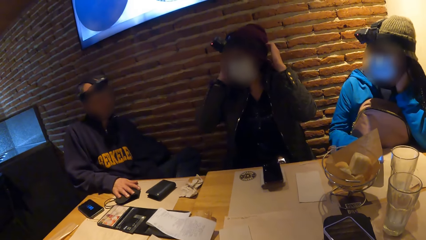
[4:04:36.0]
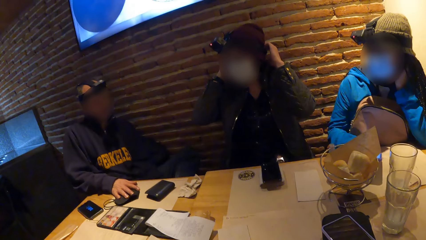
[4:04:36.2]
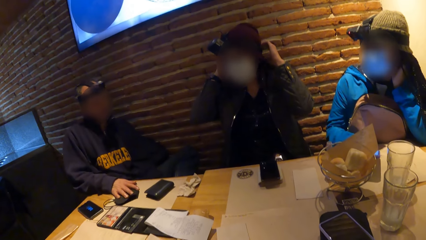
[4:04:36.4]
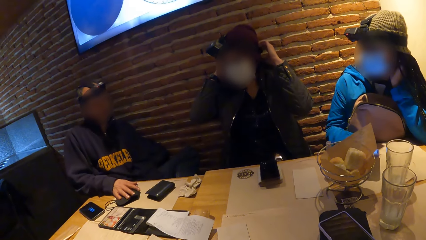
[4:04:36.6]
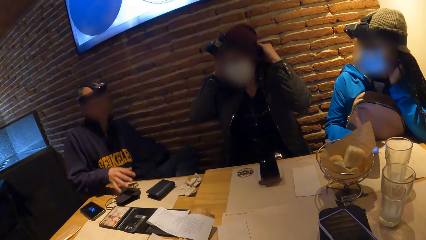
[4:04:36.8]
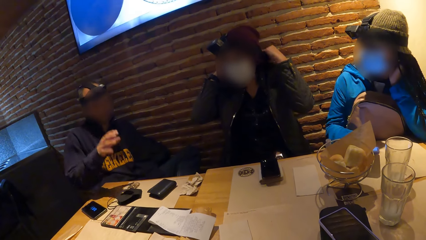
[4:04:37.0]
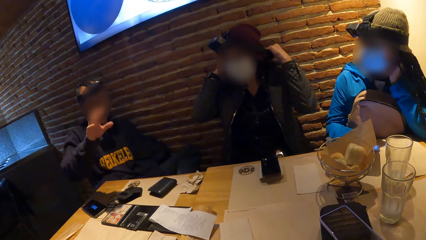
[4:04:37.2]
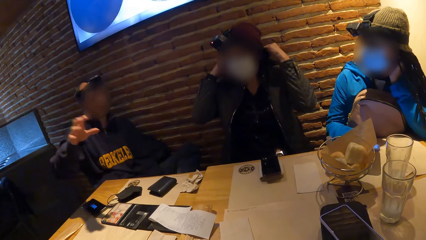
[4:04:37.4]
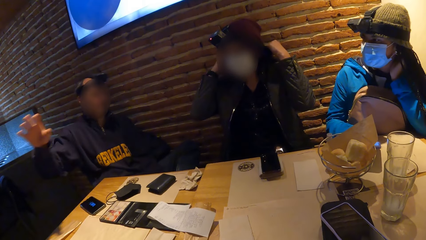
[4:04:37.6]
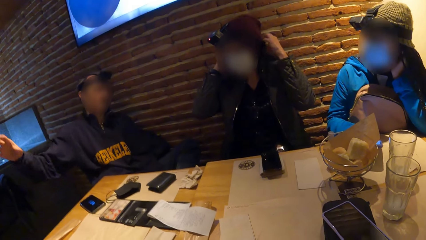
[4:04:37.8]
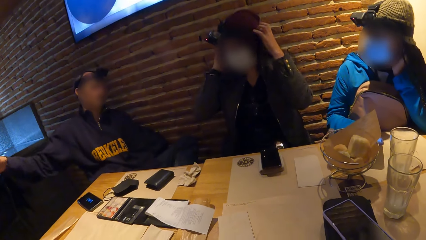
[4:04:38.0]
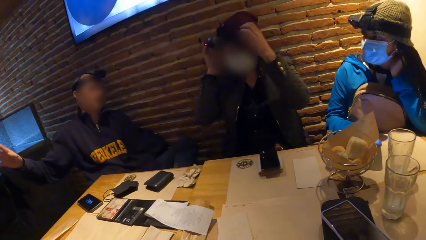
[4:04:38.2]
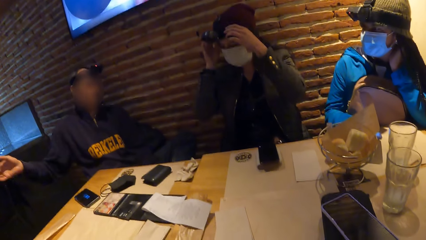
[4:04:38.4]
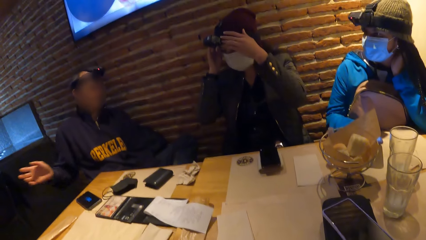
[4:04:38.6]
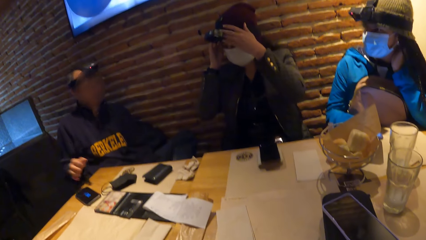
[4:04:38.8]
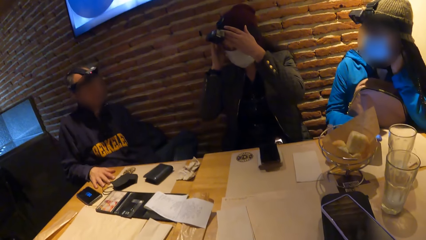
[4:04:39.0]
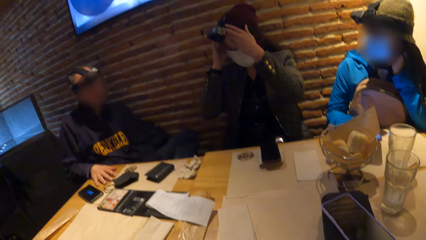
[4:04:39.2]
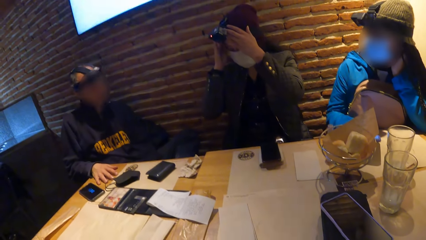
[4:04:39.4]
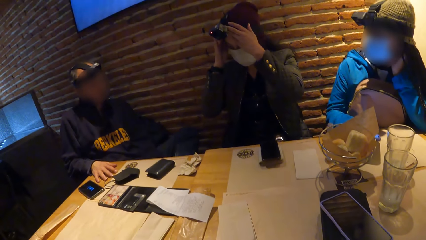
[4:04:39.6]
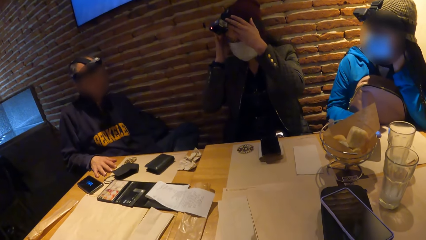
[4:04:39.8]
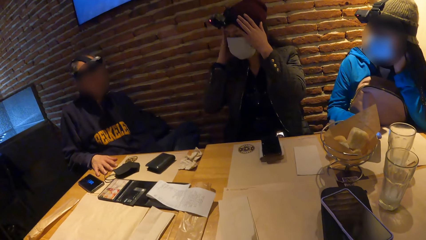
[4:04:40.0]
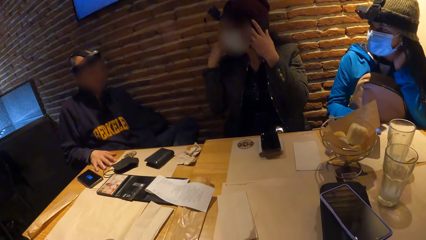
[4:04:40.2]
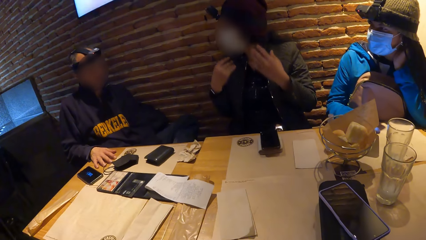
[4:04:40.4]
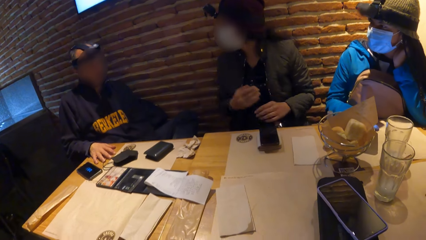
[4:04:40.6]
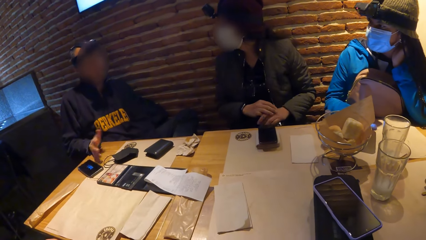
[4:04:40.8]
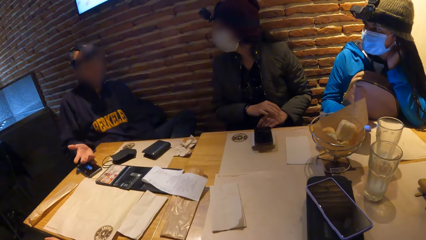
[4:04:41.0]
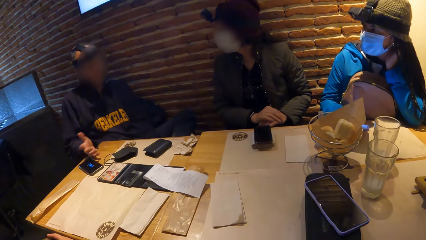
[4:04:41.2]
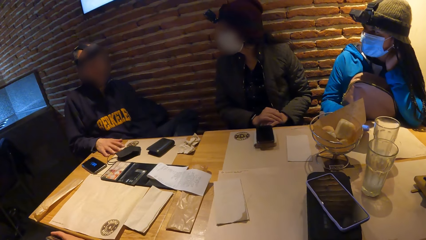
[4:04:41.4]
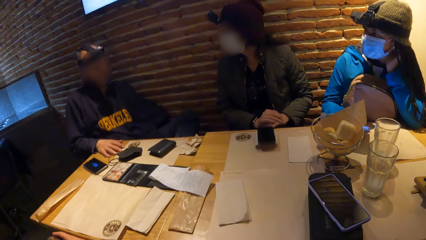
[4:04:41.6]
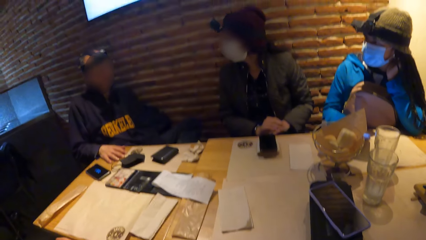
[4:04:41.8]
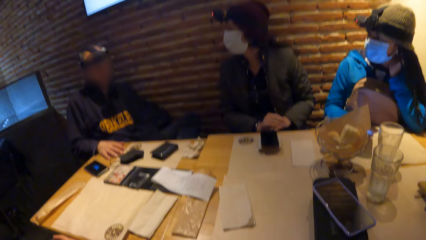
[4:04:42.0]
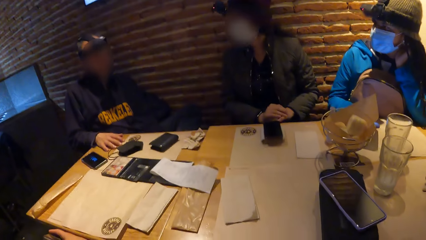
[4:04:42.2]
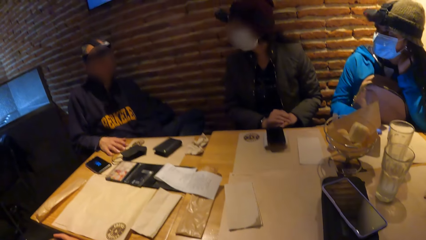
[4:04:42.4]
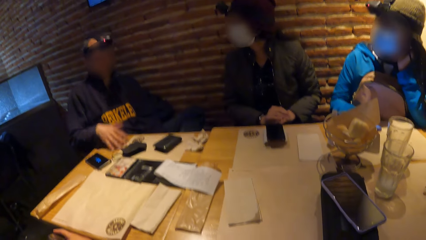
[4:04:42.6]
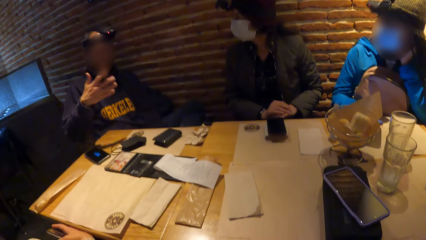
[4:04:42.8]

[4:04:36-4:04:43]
A person converses with another person, a woman, the camera wearer and another woman.

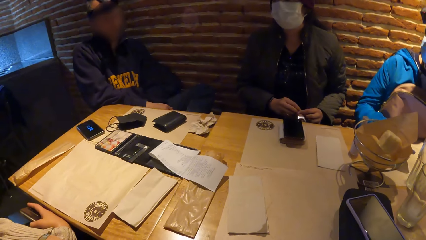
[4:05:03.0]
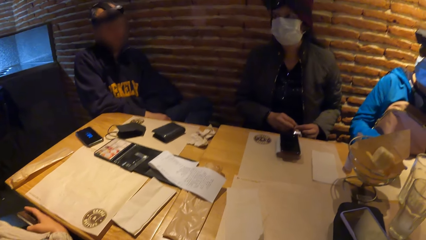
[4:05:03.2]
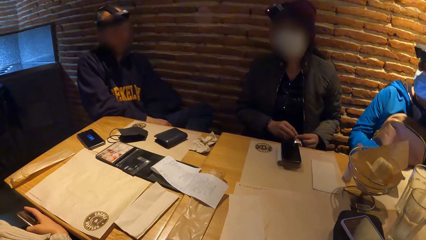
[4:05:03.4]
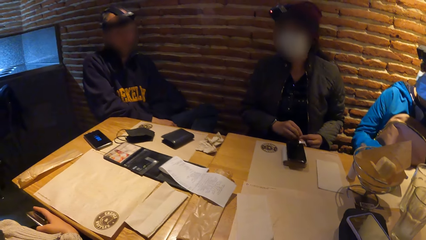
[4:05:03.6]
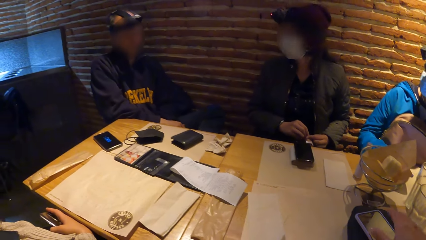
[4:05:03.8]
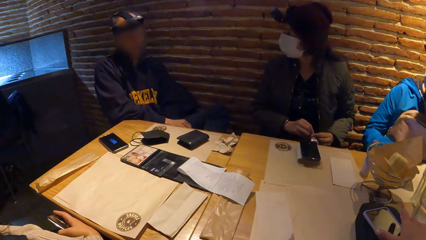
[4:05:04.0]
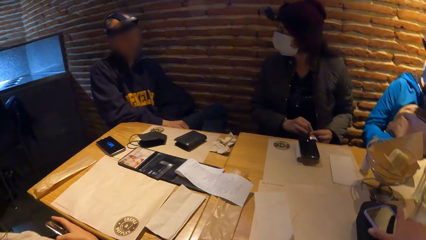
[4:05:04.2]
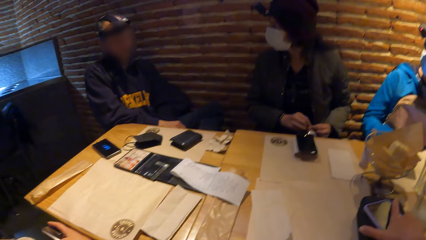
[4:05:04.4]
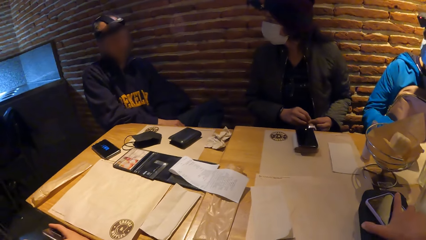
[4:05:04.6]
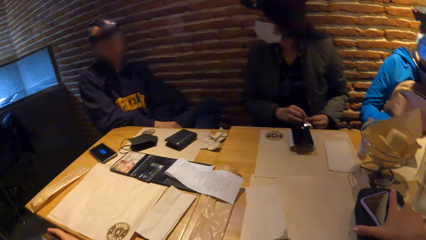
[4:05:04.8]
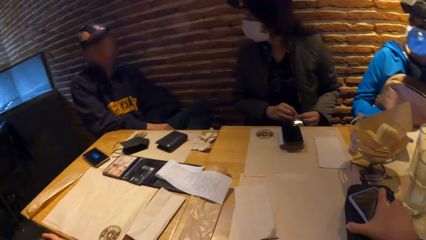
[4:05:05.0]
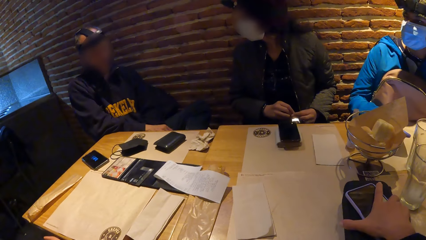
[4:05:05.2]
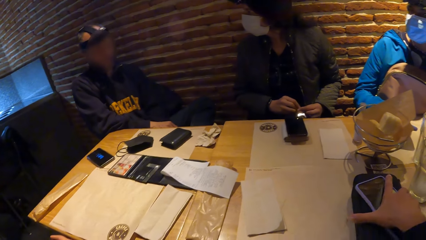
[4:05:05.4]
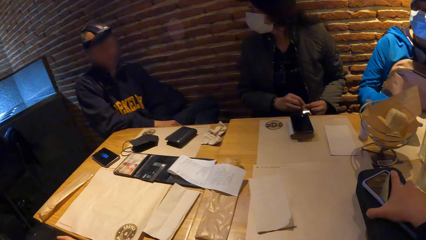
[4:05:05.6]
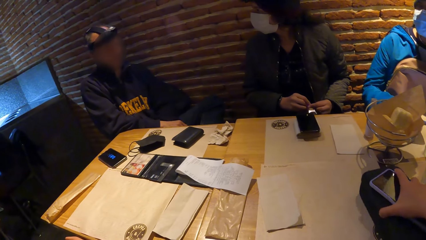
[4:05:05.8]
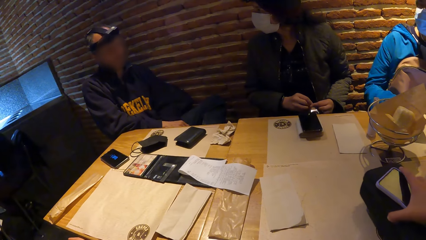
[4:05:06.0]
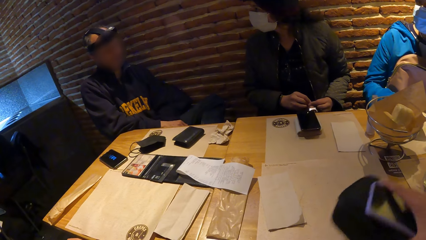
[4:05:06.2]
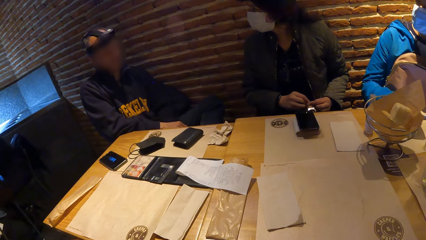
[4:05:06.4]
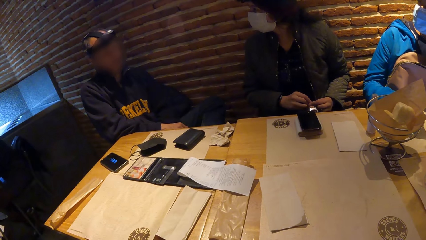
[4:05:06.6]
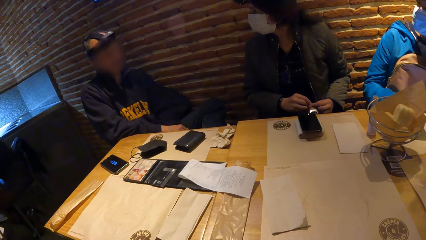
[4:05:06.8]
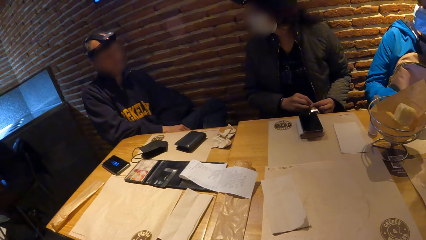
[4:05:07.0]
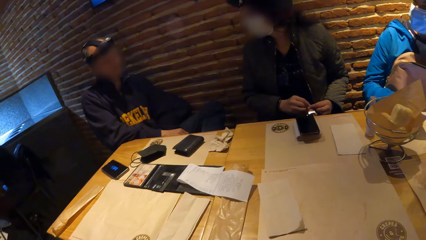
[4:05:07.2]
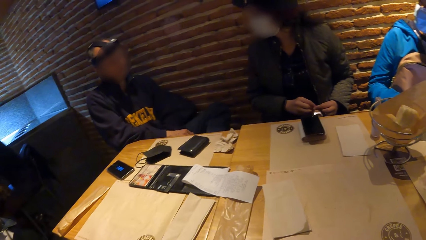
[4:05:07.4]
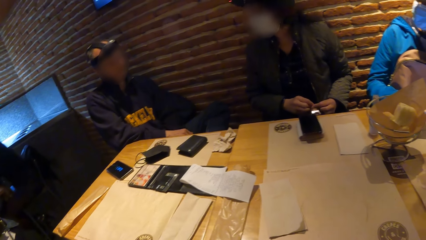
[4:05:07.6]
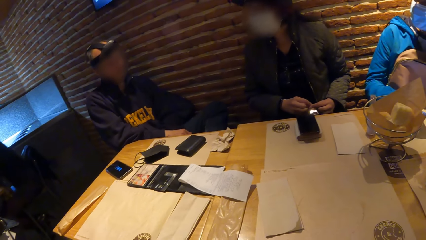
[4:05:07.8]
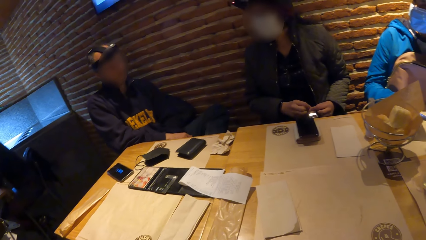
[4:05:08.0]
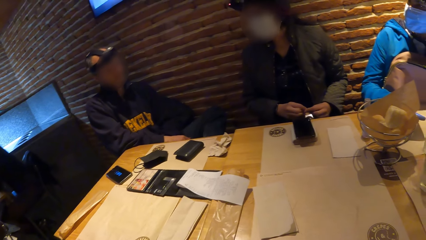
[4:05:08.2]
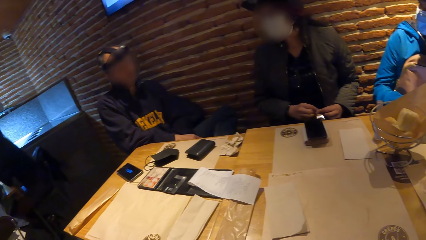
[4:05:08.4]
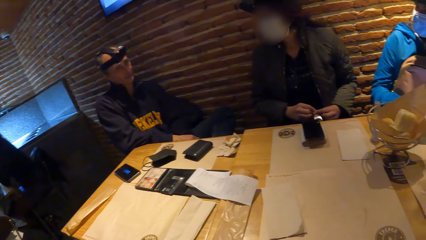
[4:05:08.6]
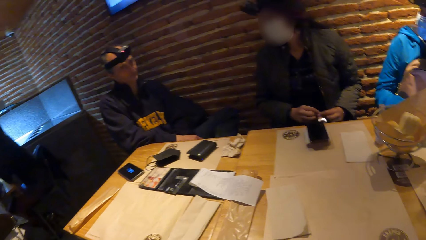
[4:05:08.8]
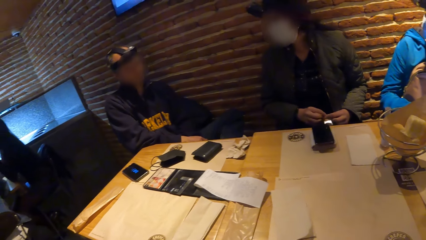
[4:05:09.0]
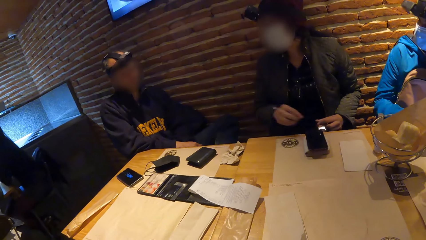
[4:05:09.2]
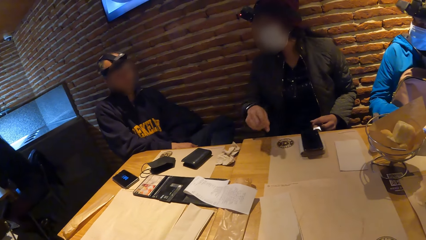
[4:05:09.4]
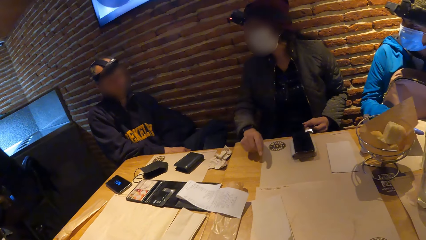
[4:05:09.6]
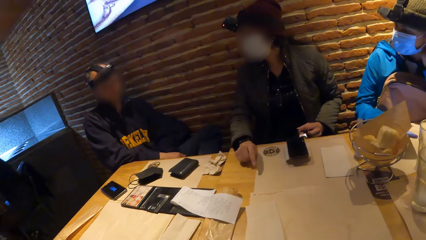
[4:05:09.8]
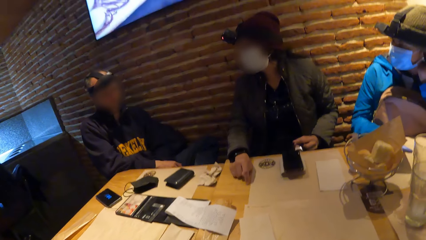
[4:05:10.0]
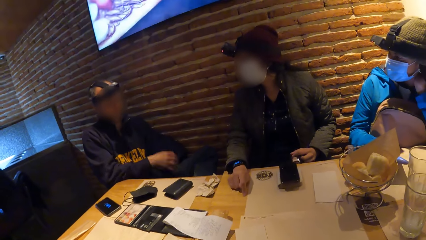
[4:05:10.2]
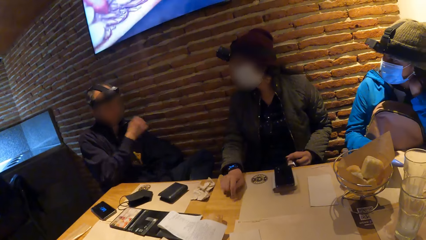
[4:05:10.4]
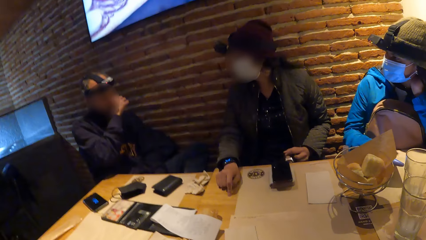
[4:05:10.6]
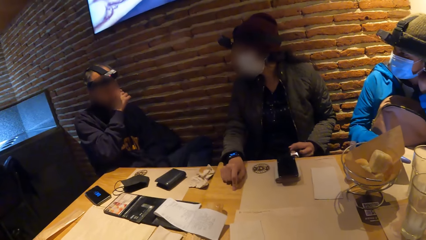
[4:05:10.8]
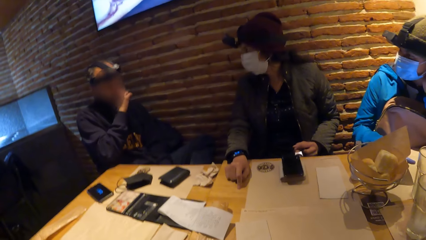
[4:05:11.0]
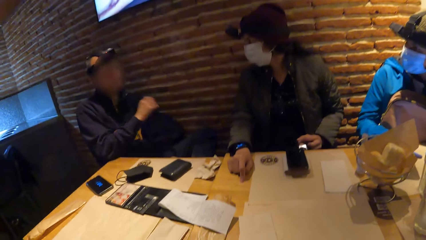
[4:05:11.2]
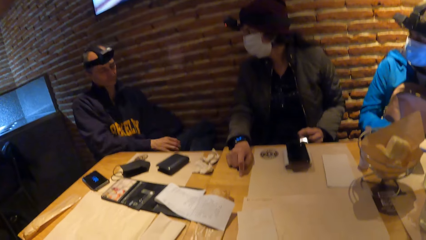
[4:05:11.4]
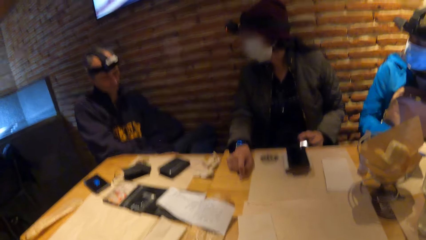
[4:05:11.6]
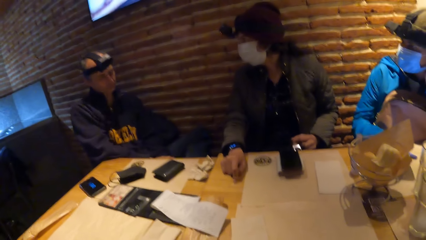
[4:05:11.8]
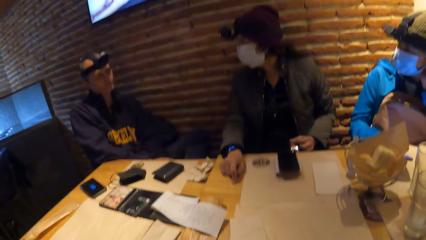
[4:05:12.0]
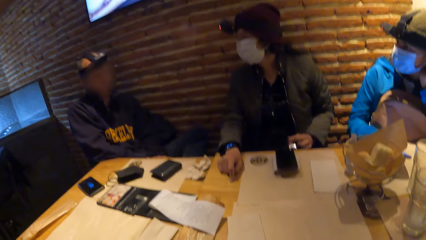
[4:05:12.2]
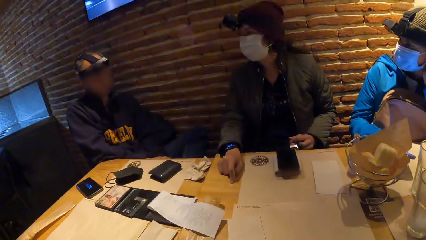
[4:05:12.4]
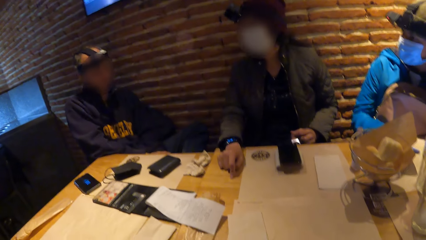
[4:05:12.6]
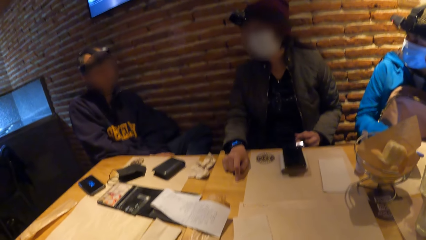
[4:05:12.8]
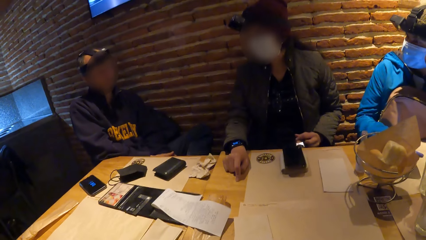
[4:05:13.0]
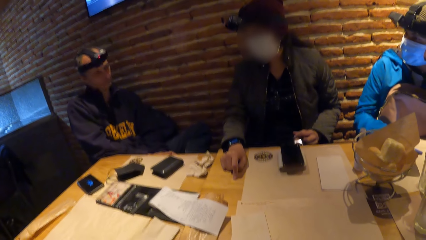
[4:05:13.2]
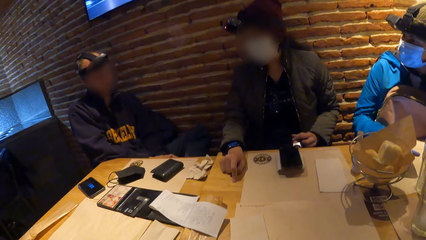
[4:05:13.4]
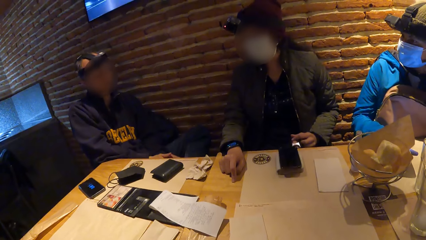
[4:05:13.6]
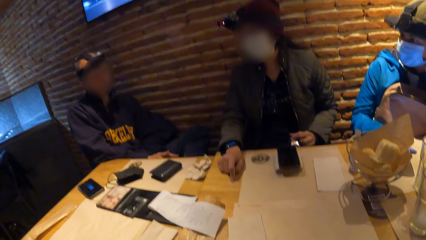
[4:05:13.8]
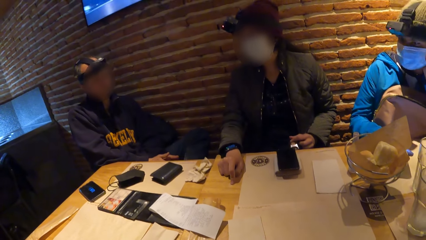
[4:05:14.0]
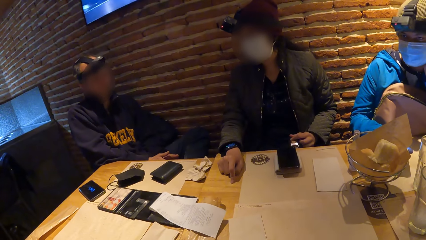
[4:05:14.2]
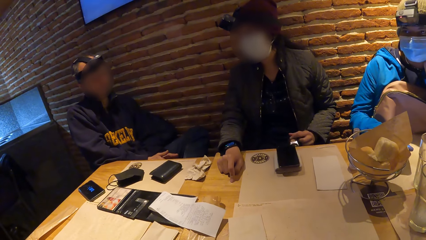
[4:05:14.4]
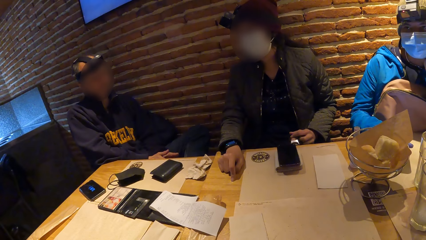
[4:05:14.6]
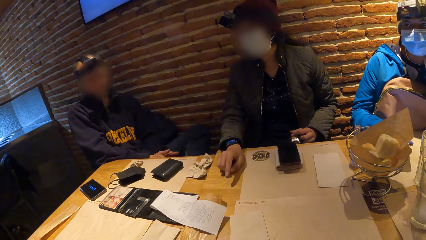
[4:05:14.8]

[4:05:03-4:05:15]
The camera wearer picks up a mobile phone and a purse from the table with his right hand. A woman converses with a person, another woman, another person and the camera wearer.
